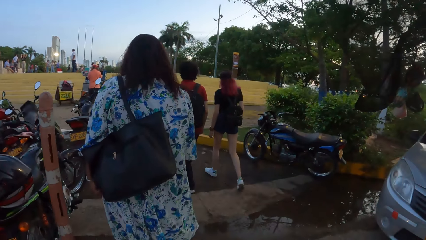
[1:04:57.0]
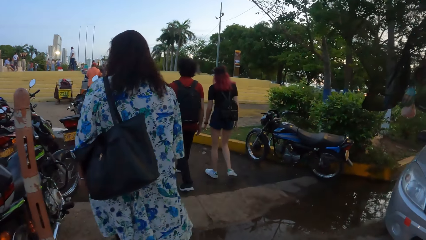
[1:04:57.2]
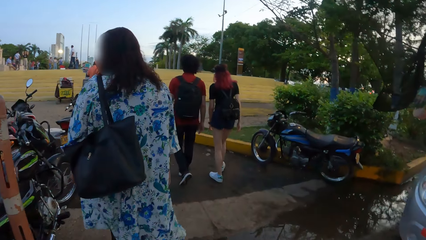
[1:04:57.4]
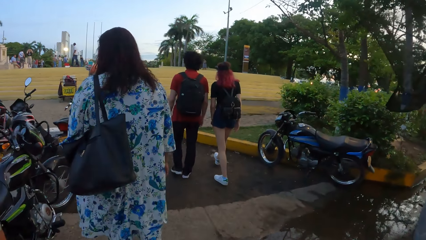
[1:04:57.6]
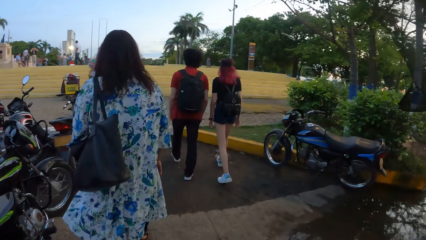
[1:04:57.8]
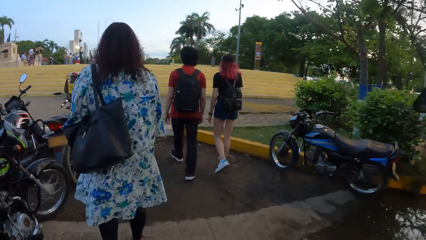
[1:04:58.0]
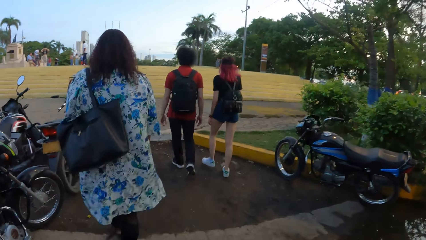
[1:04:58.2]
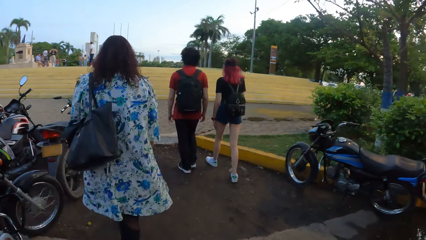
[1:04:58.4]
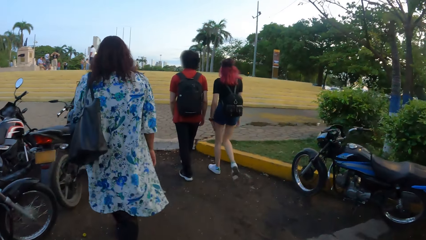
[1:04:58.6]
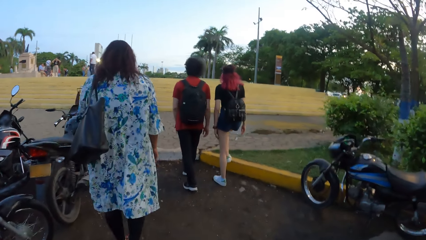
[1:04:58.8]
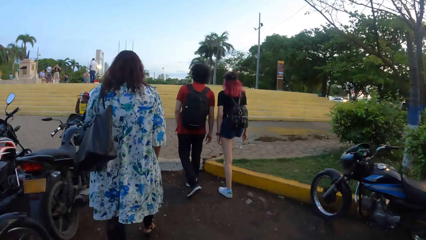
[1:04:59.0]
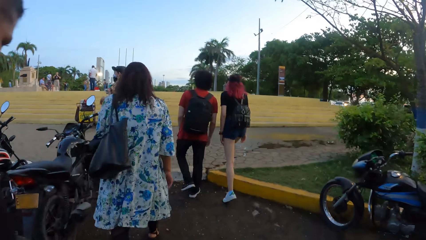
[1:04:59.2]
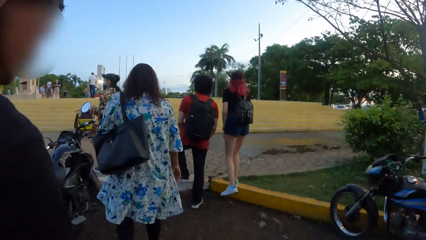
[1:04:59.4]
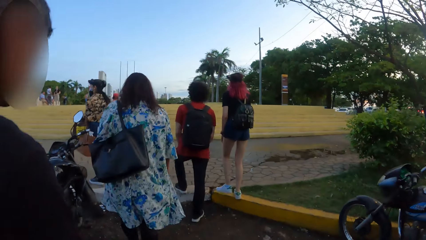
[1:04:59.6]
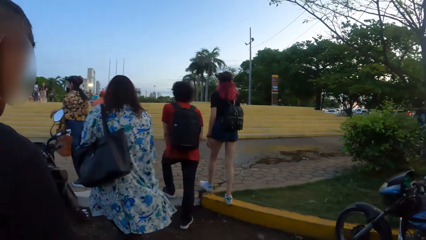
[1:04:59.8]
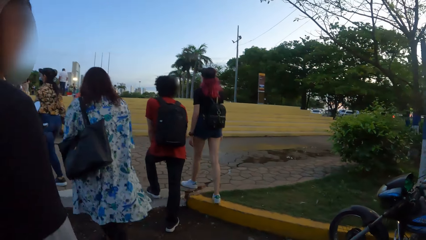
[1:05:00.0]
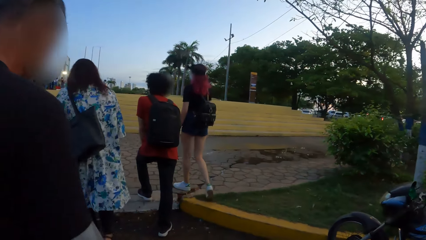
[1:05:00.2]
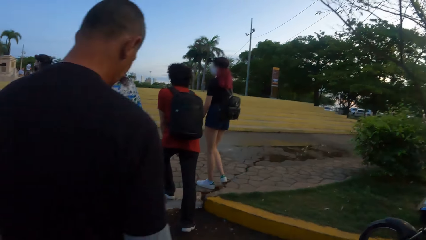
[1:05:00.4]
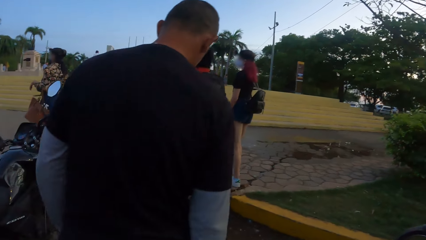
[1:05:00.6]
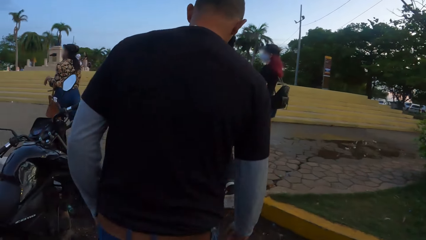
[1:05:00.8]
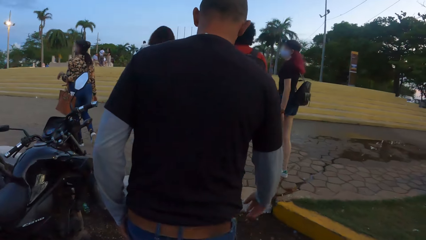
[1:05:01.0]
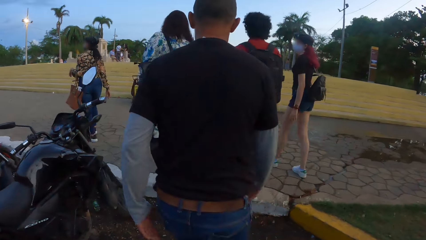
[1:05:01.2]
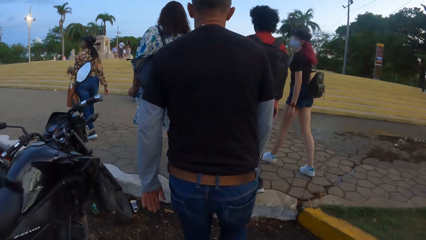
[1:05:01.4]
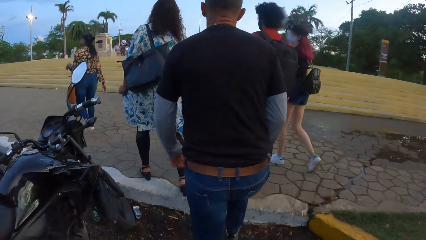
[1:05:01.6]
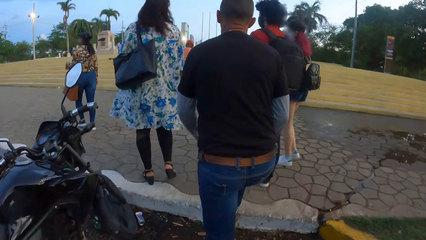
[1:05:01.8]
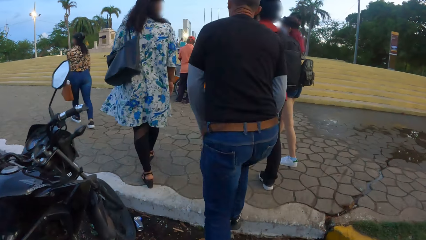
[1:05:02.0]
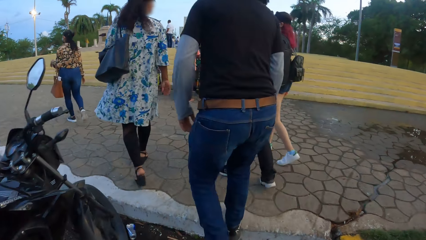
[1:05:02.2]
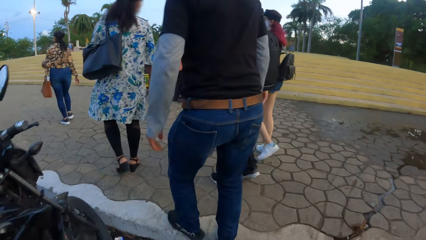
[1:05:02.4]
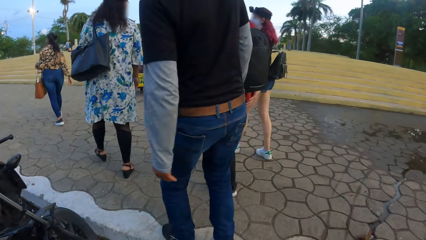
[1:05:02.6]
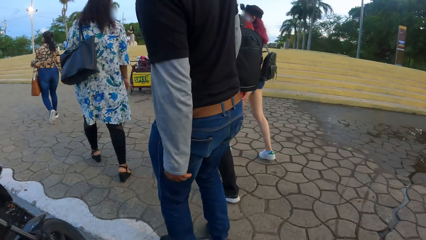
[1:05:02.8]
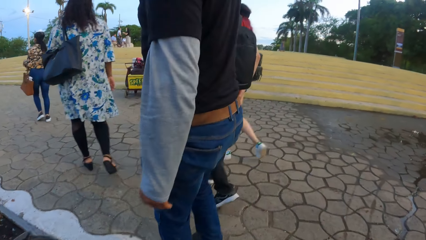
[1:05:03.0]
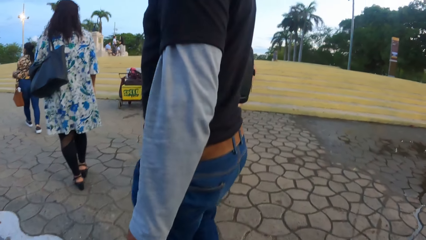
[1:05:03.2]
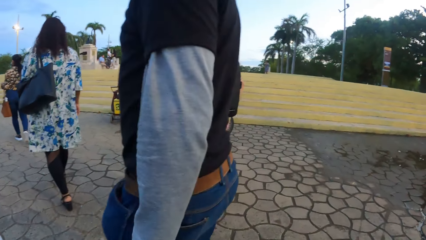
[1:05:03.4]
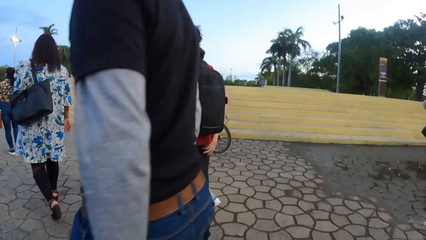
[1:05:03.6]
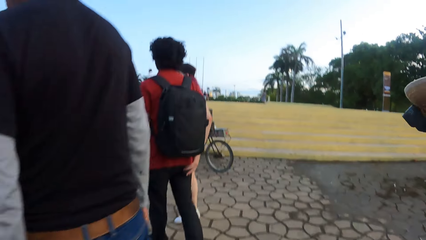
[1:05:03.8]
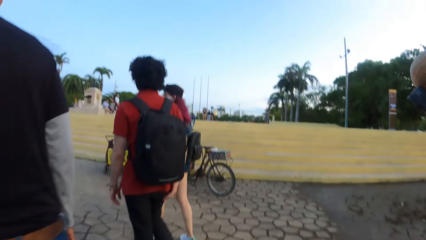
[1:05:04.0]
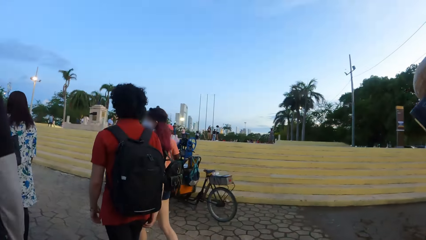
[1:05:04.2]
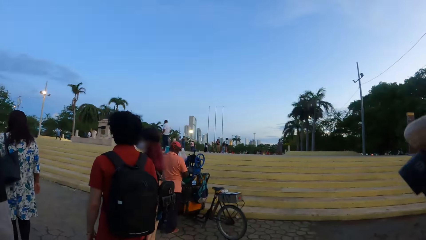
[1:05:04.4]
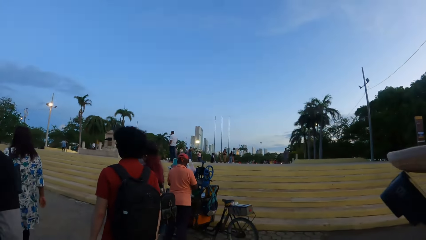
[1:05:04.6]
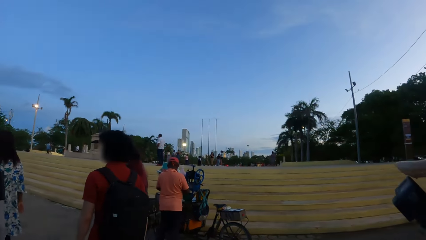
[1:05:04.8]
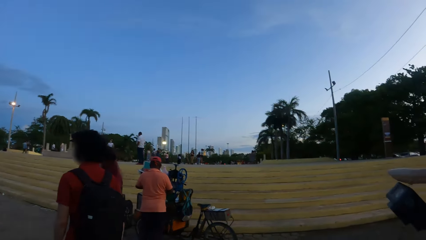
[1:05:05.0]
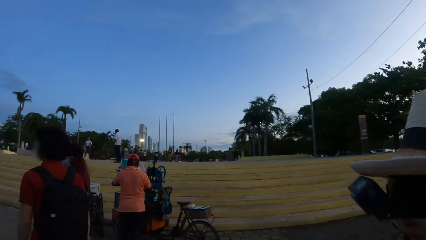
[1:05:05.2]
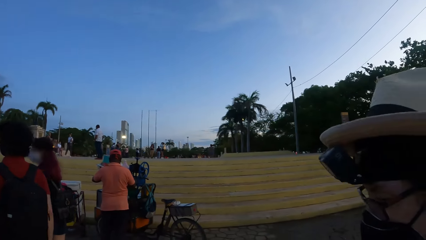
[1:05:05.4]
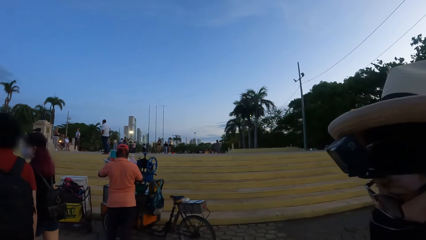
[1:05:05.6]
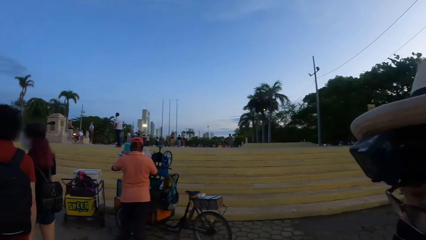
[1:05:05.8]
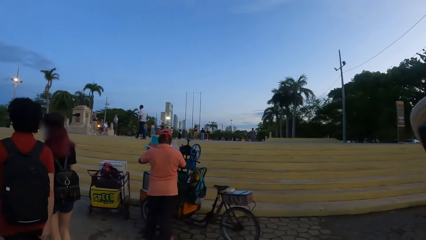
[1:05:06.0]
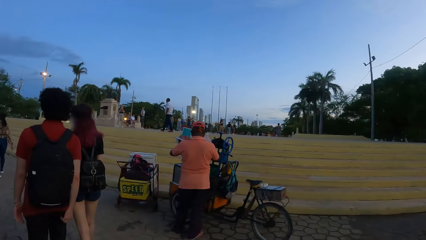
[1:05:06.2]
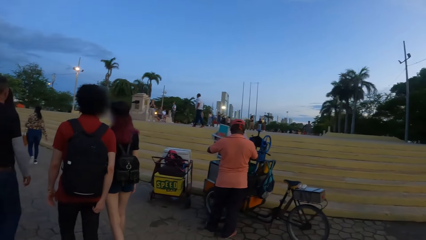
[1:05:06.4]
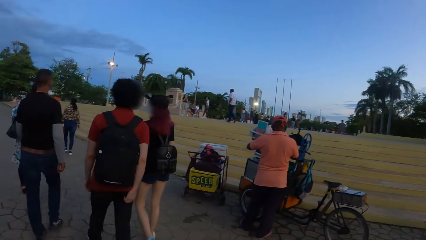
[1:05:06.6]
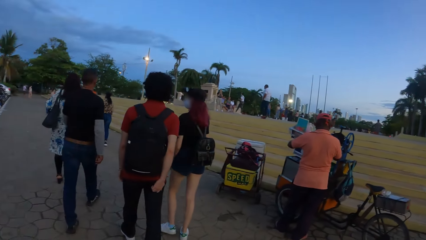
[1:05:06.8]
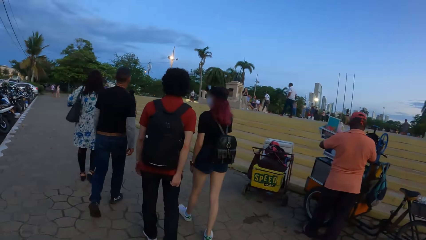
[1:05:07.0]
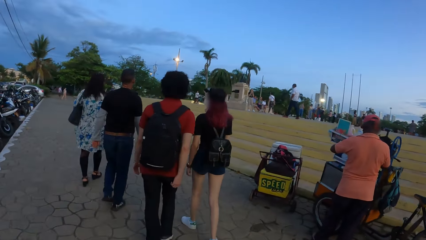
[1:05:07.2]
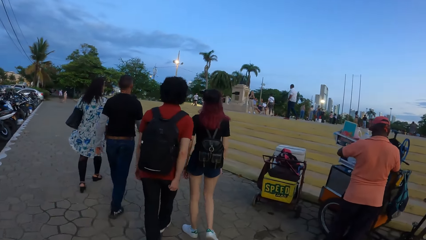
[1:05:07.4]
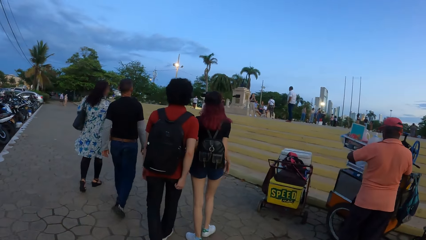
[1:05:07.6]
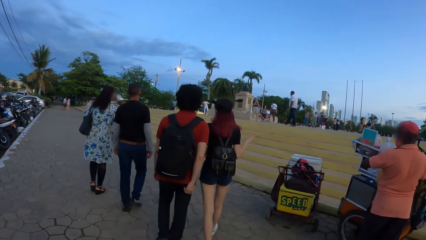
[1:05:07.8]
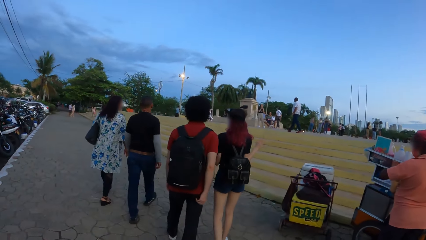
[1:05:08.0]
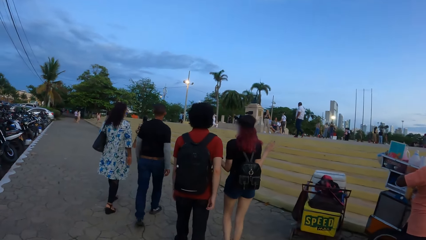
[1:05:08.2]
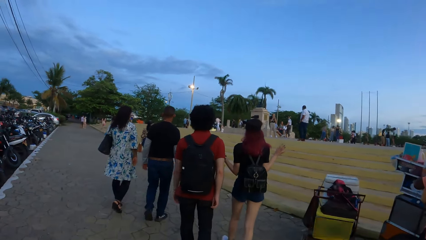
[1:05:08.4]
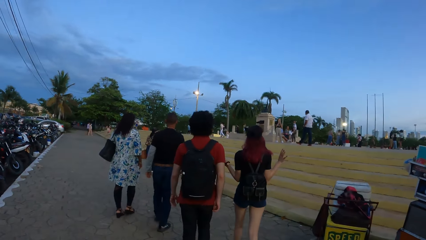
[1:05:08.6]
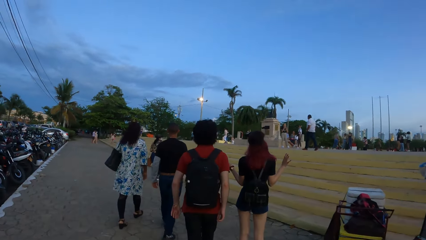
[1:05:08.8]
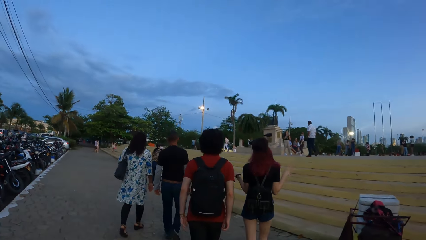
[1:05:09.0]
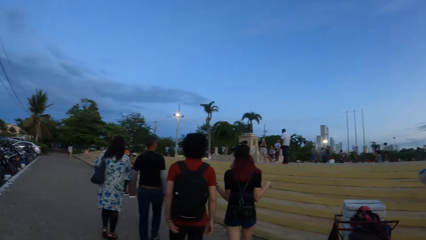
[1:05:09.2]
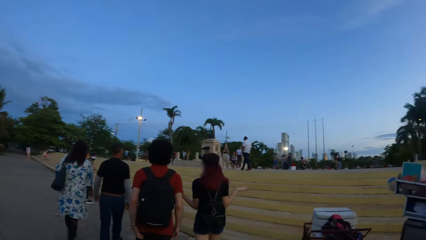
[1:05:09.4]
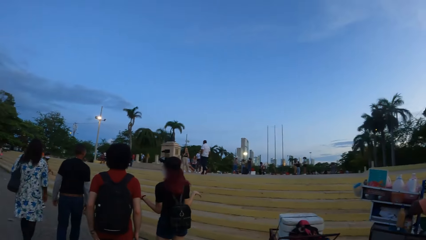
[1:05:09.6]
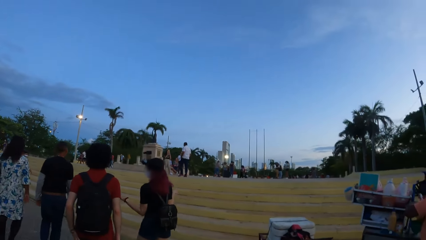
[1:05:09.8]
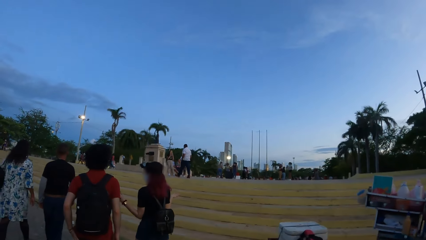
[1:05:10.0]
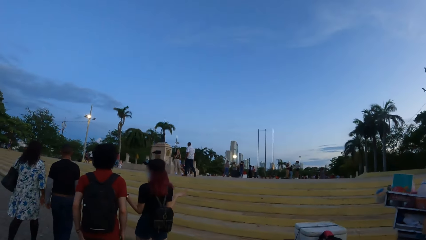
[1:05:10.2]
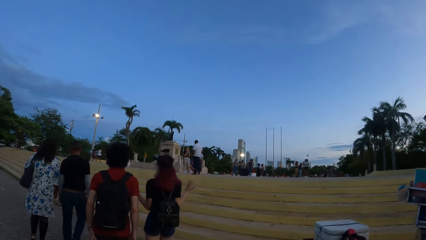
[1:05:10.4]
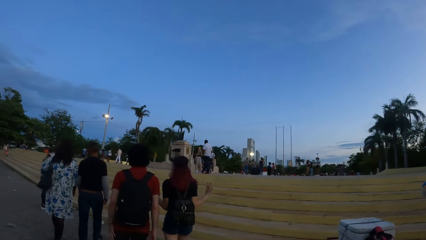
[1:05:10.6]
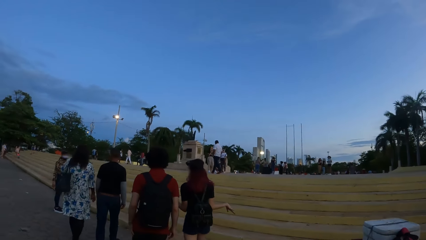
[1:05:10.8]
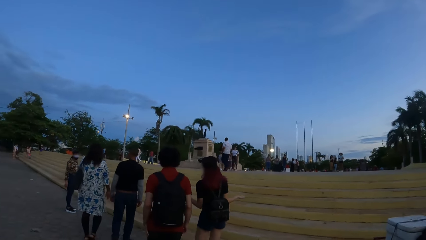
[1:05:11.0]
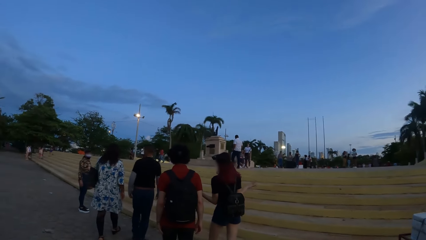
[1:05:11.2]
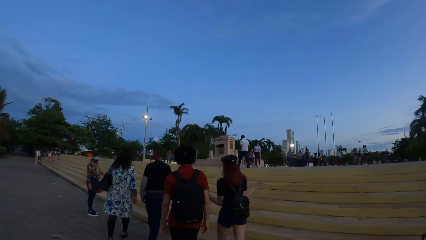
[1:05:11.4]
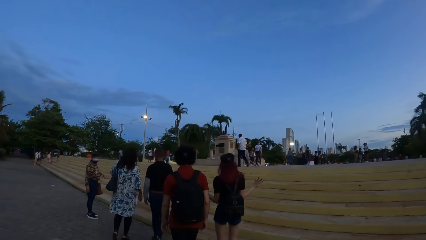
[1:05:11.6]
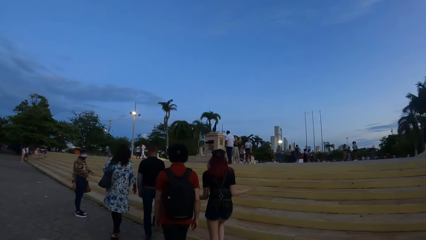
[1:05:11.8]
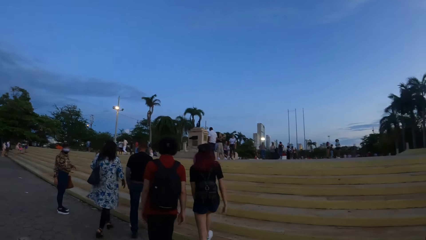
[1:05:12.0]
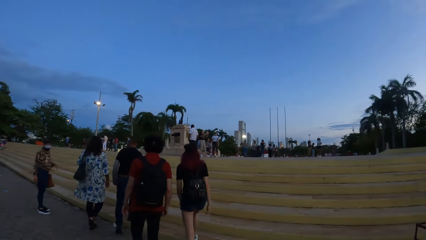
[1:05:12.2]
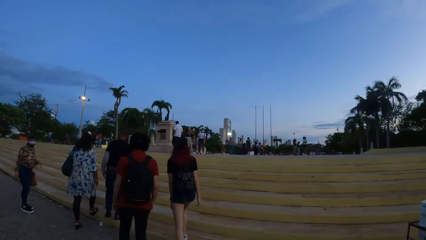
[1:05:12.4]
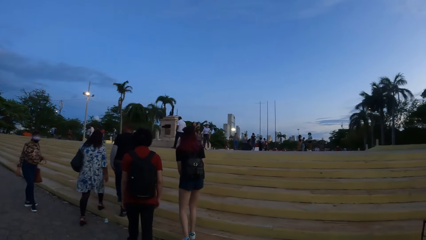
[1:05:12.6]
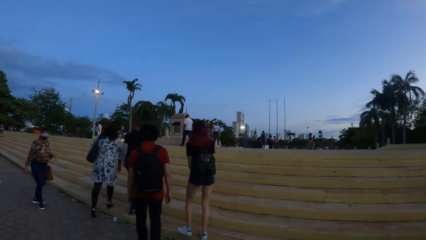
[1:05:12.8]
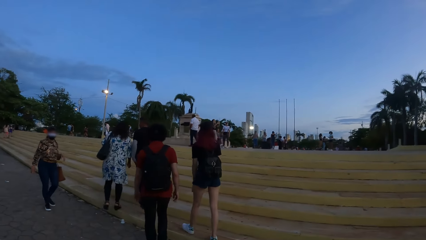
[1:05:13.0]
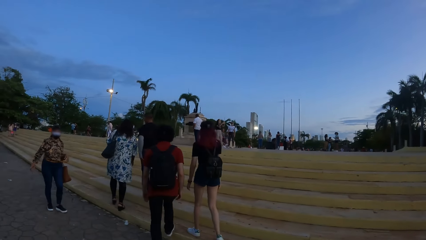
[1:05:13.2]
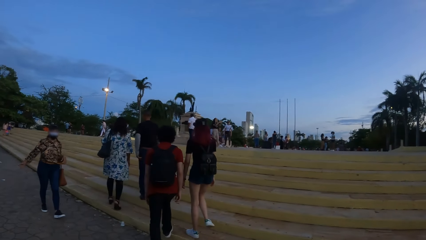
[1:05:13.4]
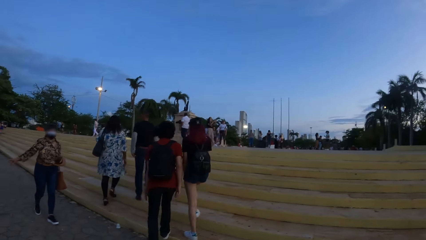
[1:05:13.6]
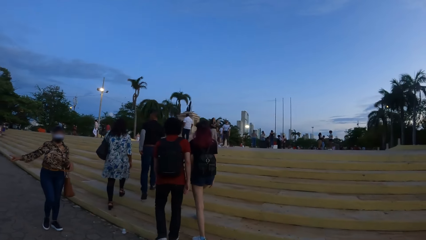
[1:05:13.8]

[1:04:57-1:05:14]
The camera wearer walks on the pavement. They climb a step. They walk on the pavement and look around.
